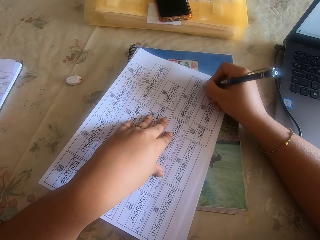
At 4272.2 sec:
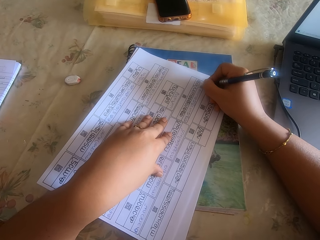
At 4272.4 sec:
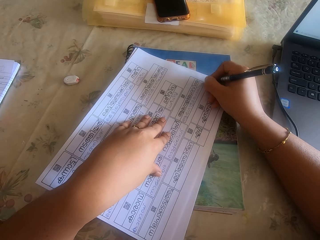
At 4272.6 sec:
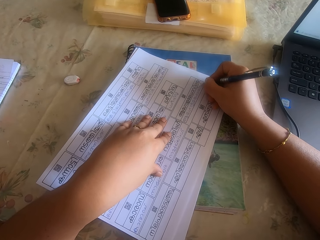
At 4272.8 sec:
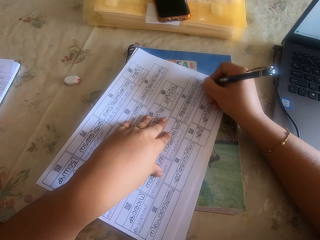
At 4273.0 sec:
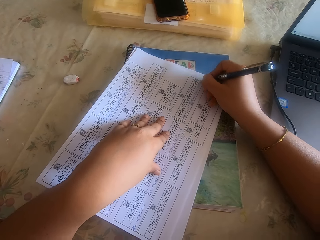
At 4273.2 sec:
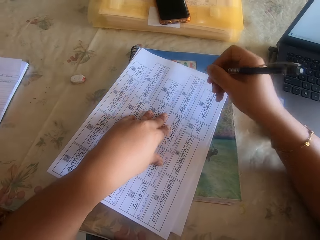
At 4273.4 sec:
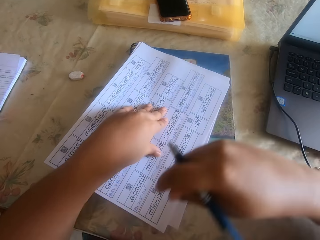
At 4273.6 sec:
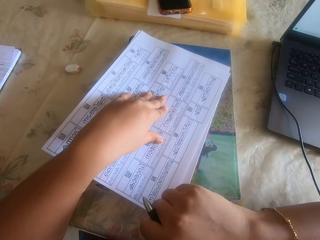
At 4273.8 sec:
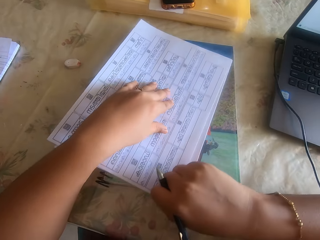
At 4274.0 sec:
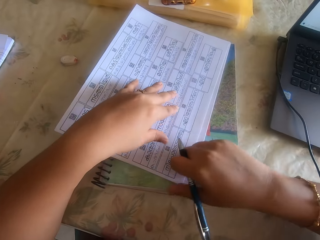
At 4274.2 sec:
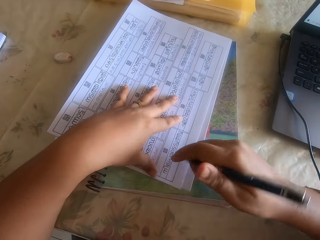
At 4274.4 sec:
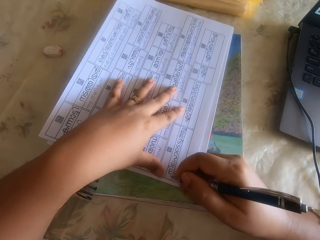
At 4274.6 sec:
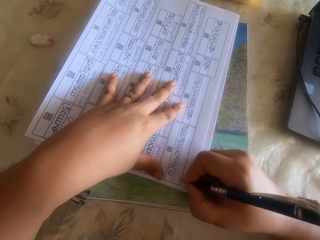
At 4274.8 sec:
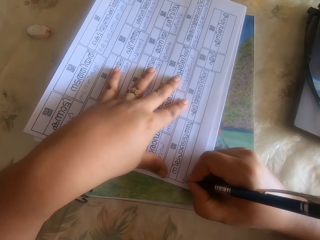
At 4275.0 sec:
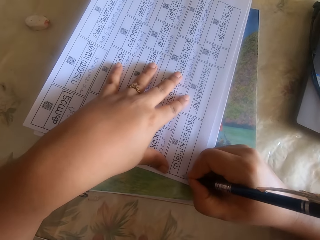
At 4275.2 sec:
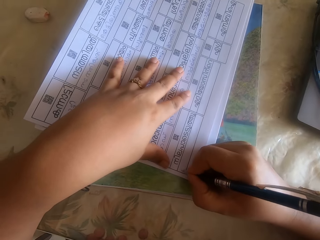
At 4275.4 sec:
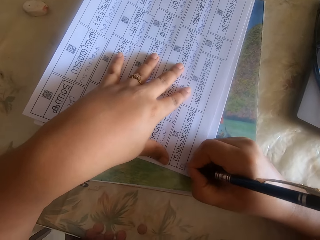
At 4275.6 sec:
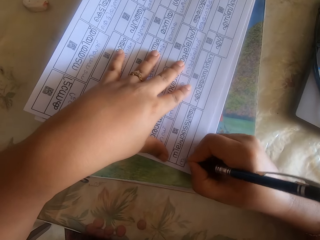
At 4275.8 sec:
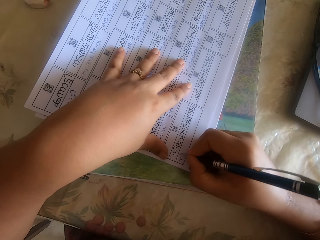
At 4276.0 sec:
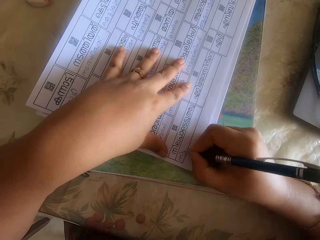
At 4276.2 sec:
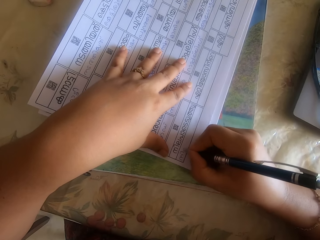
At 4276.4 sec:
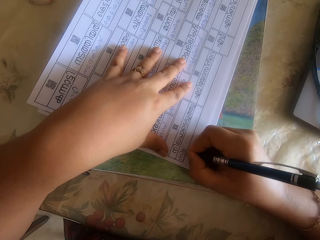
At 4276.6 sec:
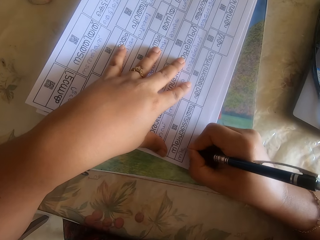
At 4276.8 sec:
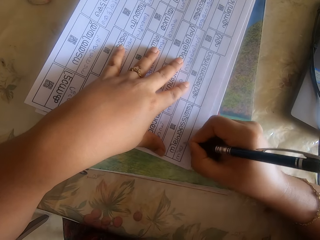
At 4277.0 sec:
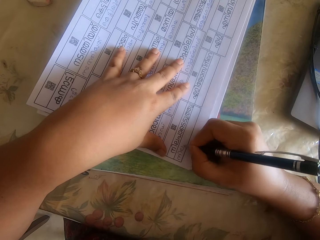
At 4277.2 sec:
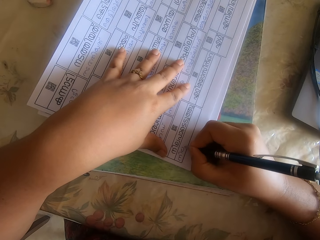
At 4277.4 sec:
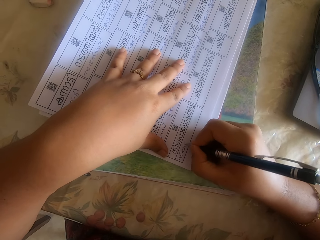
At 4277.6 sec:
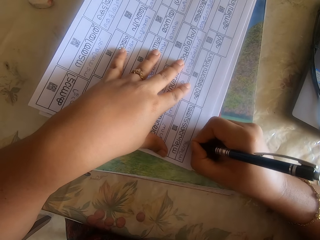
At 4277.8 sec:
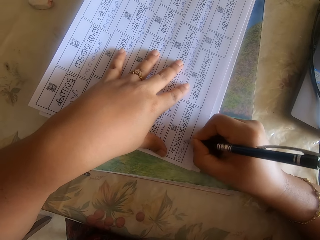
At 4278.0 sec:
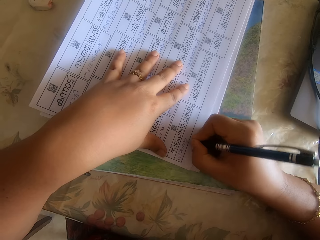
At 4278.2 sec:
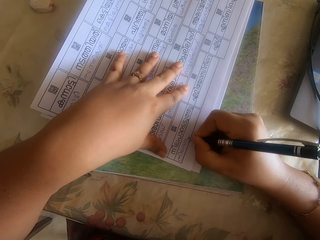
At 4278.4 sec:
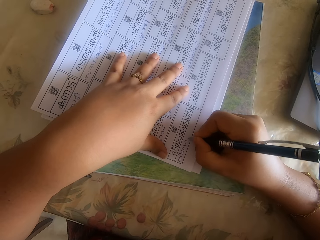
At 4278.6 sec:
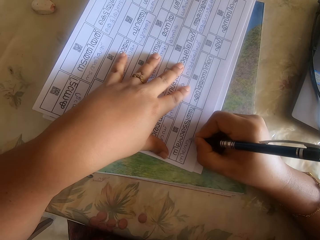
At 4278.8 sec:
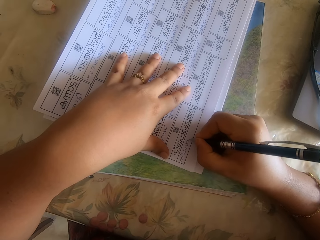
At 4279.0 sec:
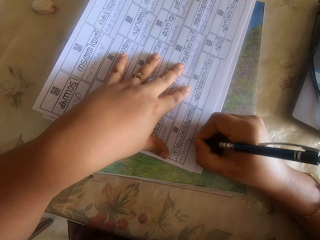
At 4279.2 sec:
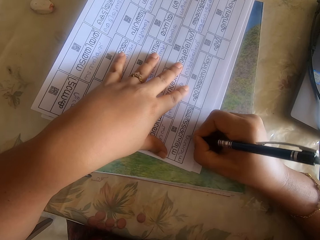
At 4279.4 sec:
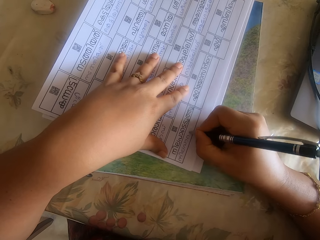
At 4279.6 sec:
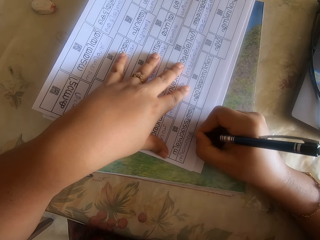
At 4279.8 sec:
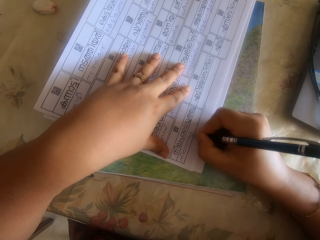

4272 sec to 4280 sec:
The camera wearer moves the papers on the book on the table with her left hand. She adjusts the papers on the book on the table with her right hand. She writes on the paper on the book on the table with the pen in her right hand.

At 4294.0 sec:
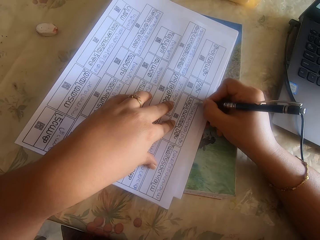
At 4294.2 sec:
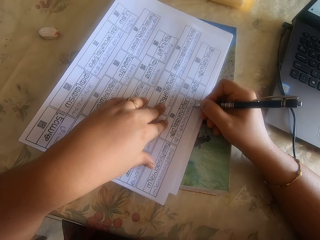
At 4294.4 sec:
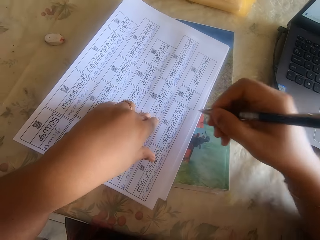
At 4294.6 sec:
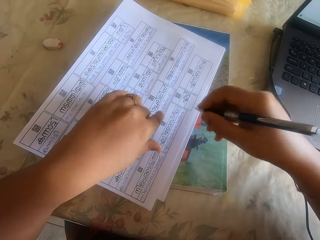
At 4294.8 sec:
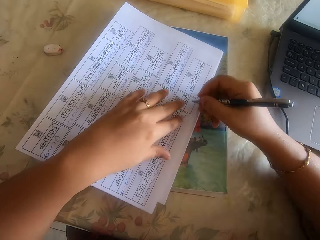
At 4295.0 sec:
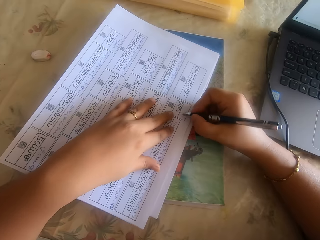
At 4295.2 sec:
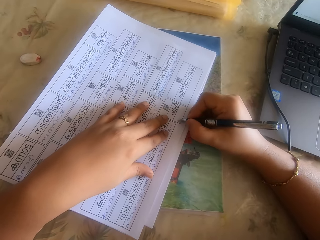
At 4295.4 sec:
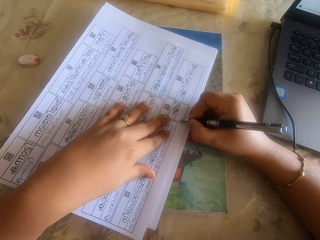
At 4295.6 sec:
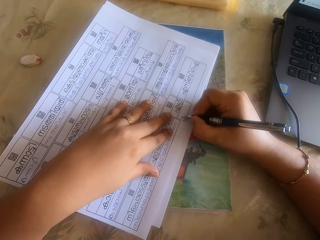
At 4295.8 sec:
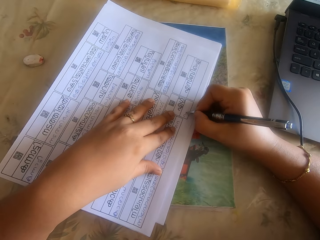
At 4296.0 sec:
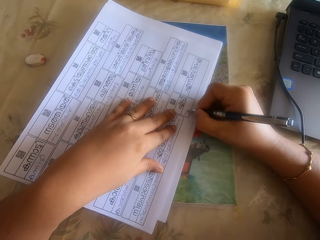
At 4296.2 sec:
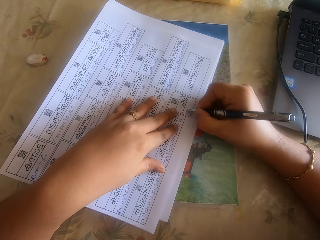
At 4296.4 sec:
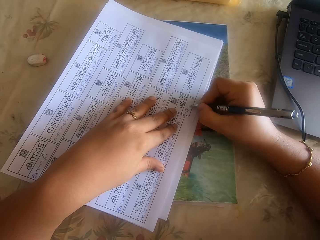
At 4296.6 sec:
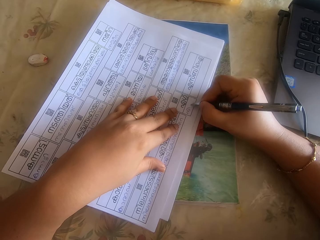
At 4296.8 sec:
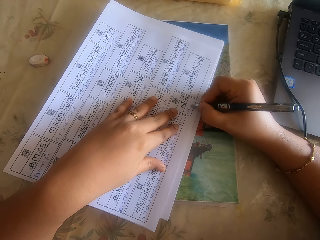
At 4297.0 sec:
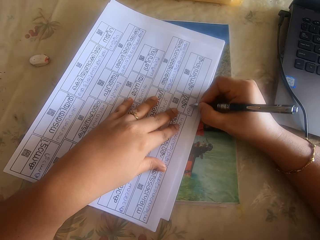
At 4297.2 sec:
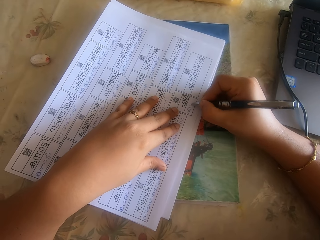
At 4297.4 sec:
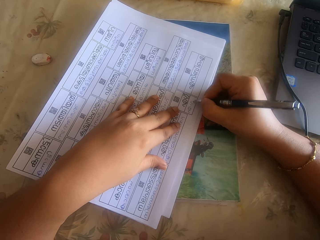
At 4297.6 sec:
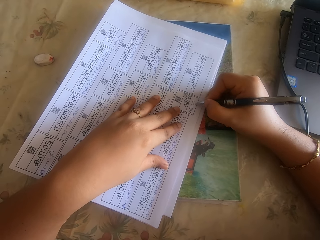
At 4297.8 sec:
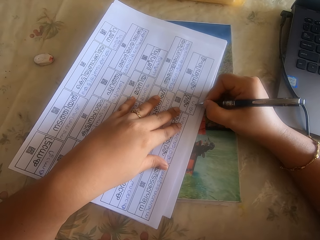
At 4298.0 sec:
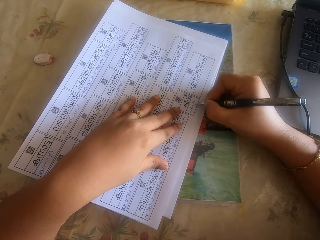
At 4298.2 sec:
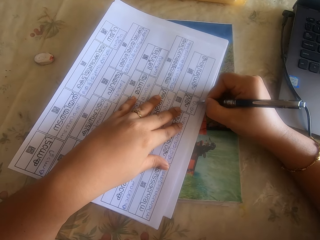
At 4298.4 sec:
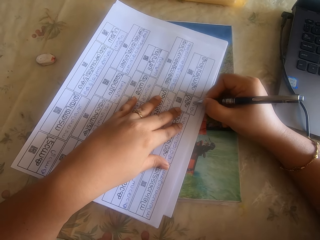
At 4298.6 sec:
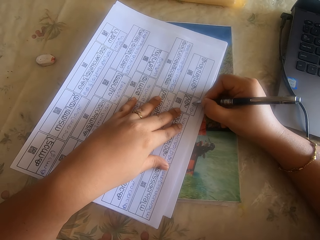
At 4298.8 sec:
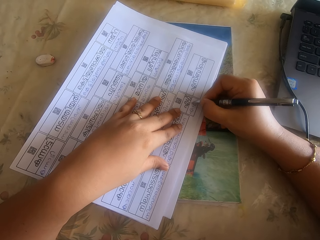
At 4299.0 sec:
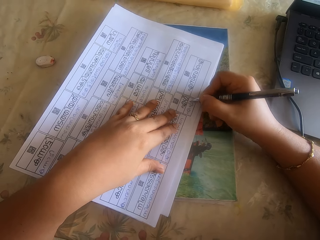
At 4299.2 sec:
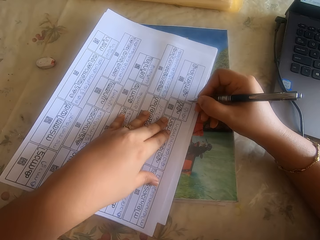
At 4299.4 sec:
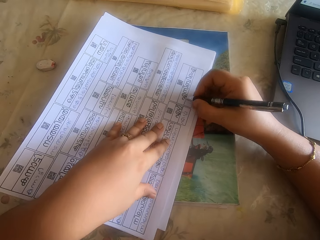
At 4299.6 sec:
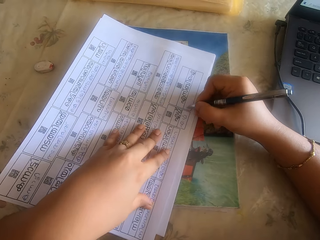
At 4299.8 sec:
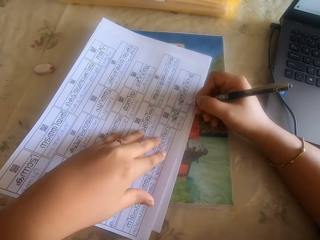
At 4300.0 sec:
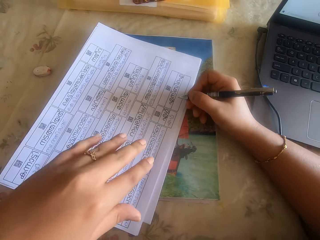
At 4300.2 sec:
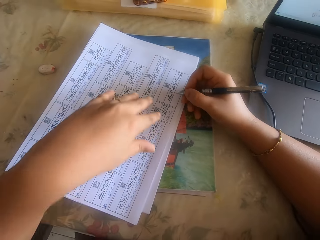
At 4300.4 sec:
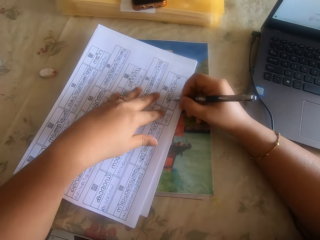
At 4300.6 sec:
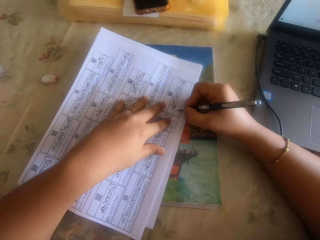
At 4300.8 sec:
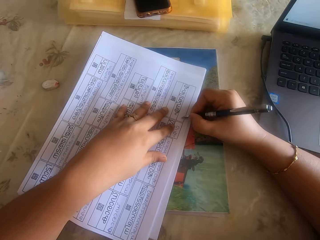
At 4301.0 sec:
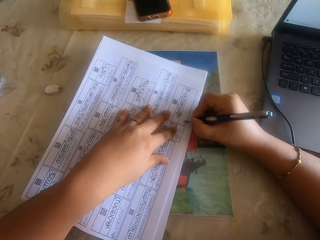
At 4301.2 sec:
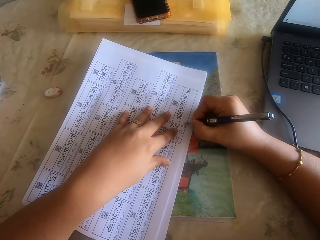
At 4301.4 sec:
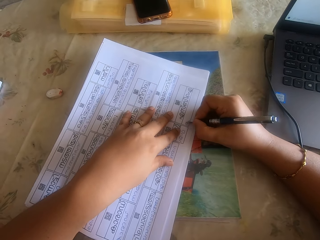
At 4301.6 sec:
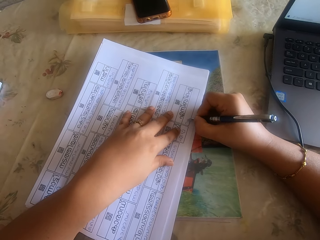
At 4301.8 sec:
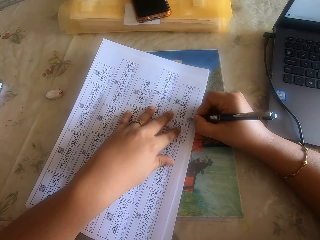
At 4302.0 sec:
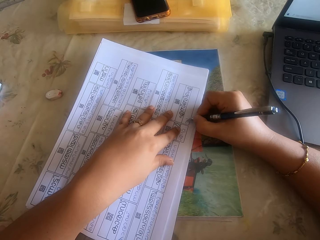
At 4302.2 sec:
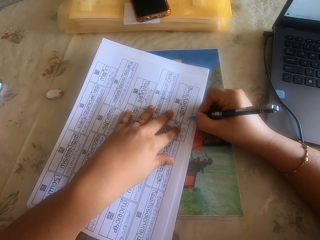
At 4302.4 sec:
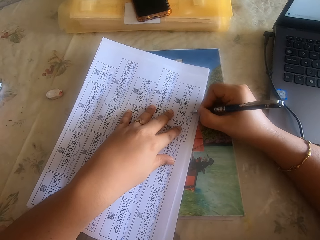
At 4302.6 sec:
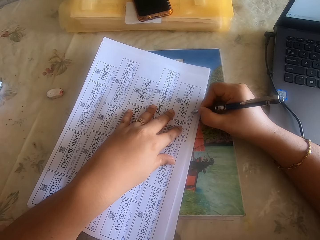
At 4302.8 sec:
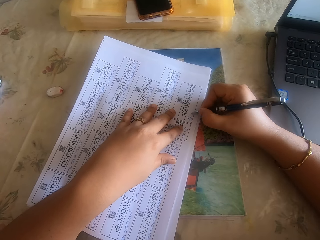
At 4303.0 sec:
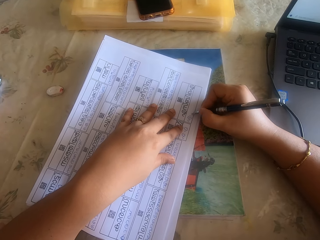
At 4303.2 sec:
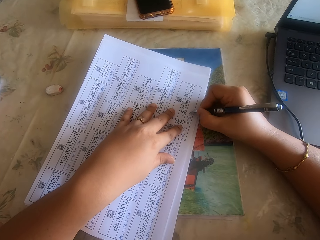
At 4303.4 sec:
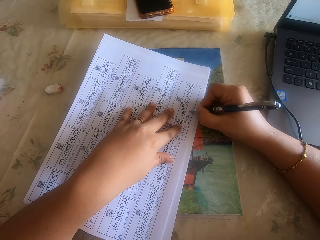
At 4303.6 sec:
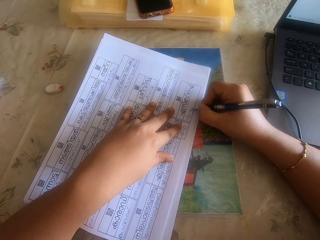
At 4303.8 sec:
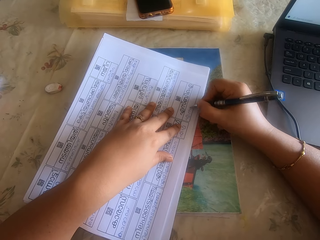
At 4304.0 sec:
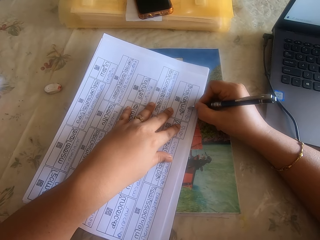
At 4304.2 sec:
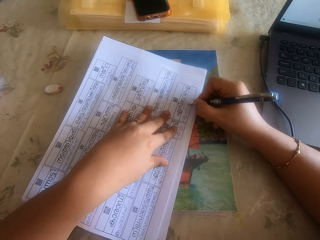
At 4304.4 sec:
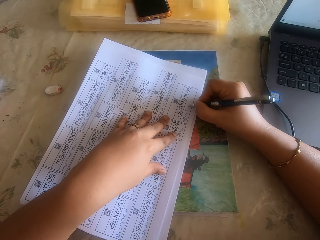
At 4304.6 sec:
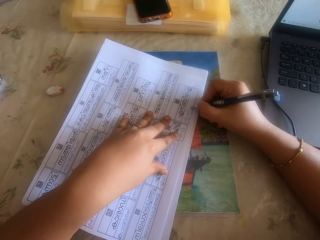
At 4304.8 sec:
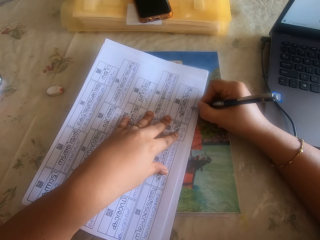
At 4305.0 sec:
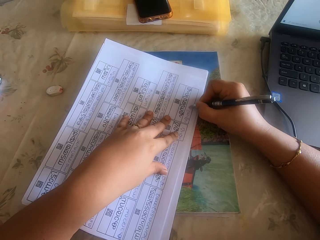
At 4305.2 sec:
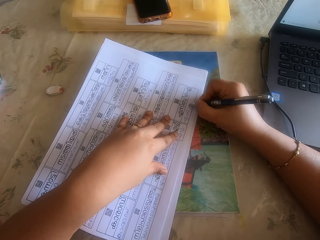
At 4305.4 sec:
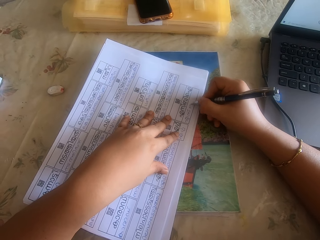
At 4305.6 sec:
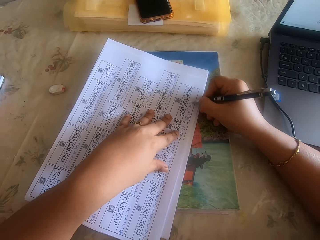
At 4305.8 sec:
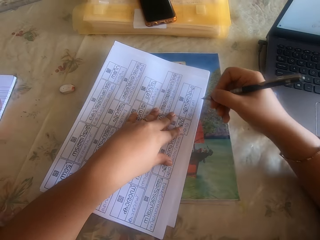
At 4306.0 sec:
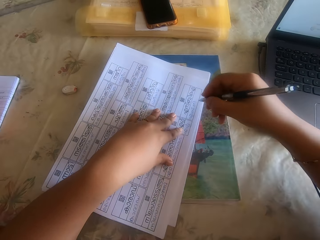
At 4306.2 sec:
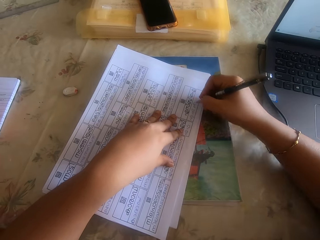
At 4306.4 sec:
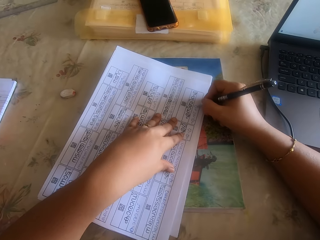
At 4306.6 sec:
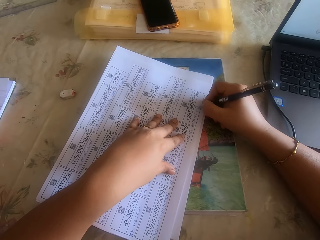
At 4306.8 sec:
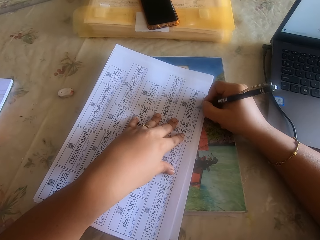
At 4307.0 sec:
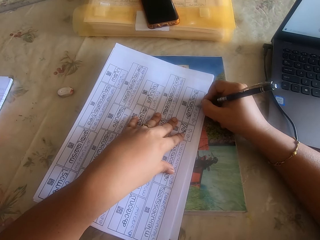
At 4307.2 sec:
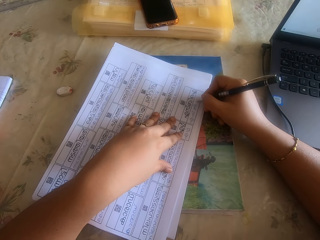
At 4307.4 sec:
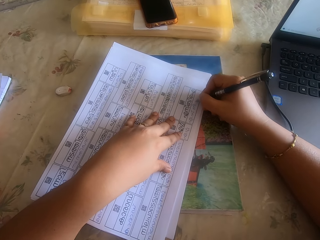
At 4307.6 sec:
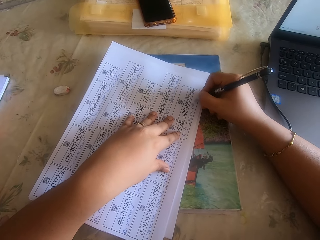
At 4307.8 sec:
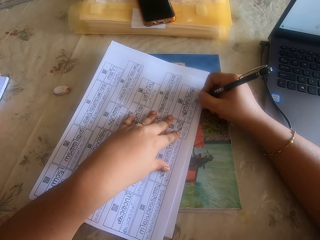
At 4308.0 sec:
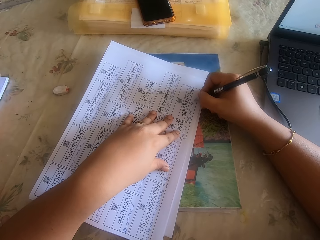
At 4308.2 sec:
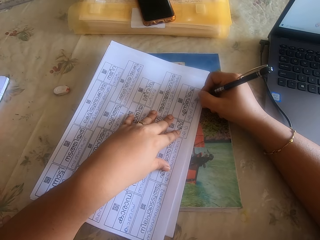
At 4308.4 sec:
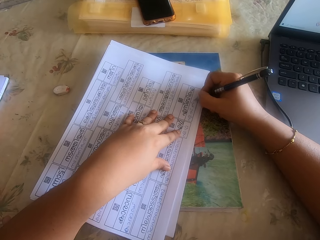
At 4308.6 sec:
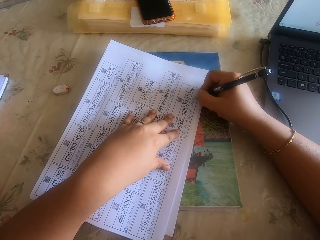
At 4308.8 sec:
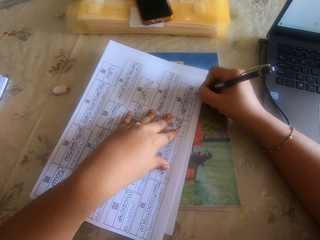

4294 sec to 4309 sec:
The camera wearer writes on the paper on the book on the table with the pen in her right hand. She adjusts the papers on the book on the table with her right hand. She writes on the paper on the book on the table with the pen in her right hand. She writes on the paper on the book on the table with the pen in her right hand again.
